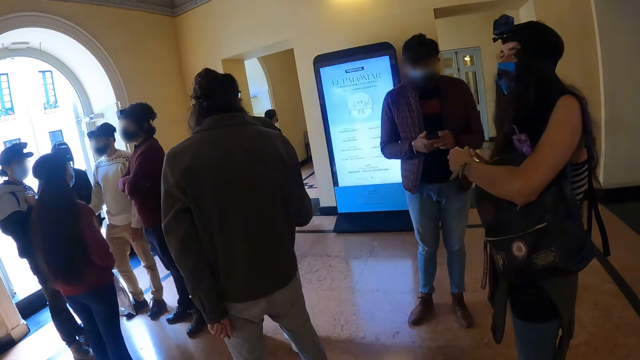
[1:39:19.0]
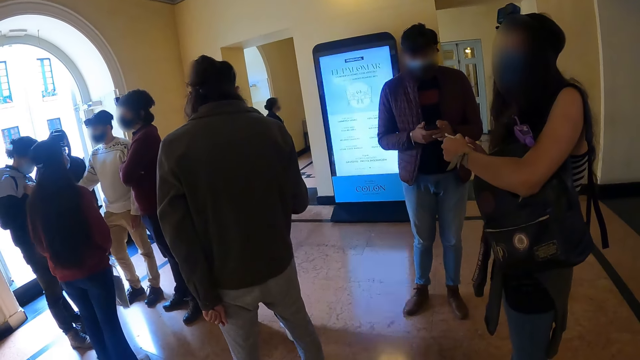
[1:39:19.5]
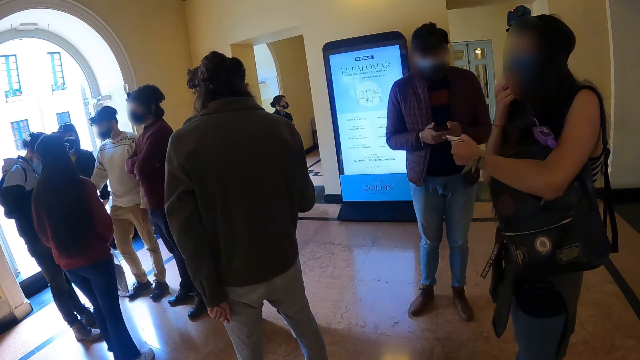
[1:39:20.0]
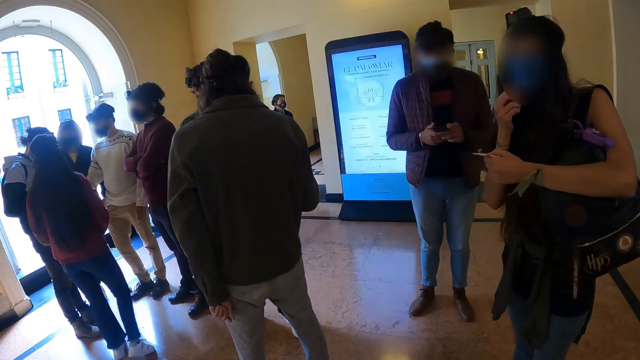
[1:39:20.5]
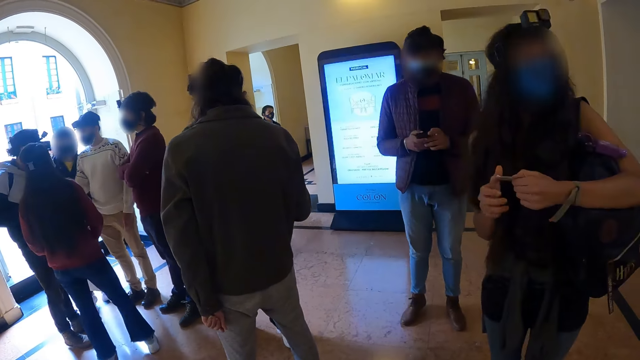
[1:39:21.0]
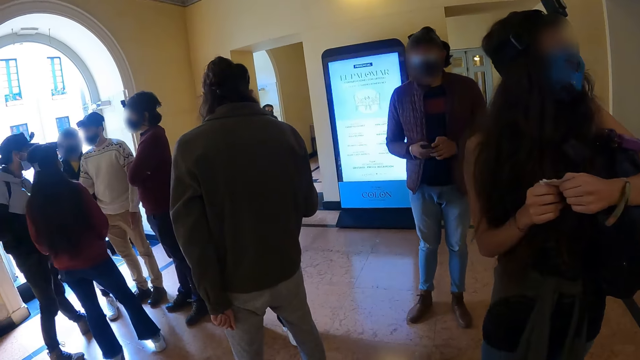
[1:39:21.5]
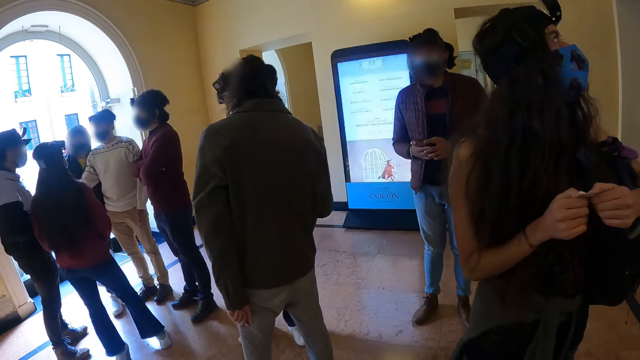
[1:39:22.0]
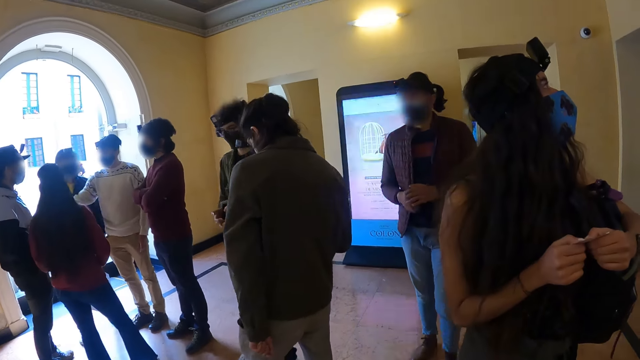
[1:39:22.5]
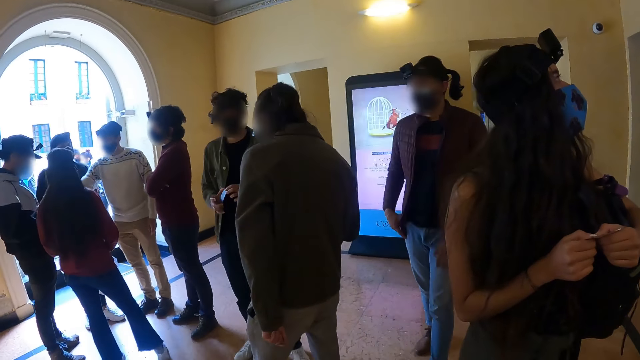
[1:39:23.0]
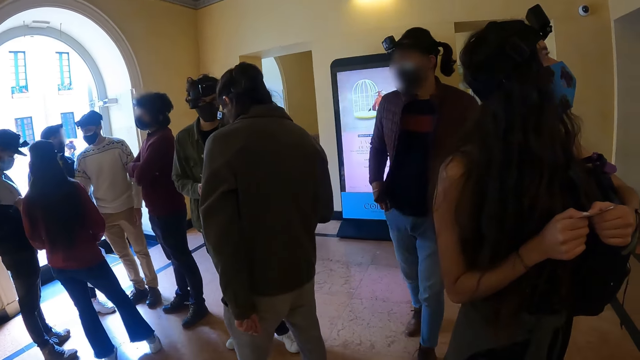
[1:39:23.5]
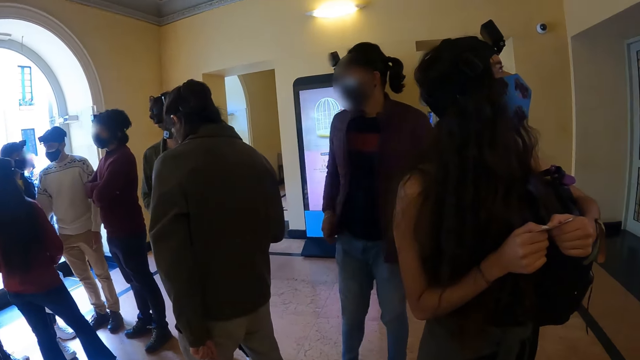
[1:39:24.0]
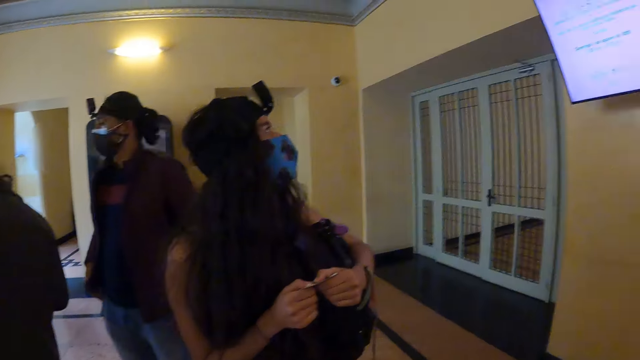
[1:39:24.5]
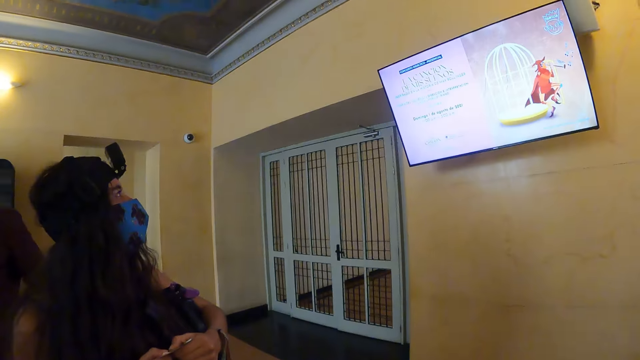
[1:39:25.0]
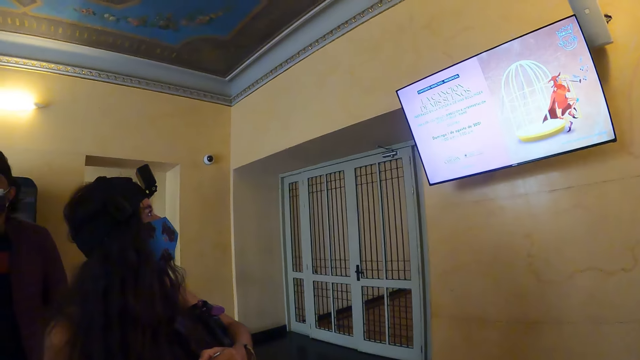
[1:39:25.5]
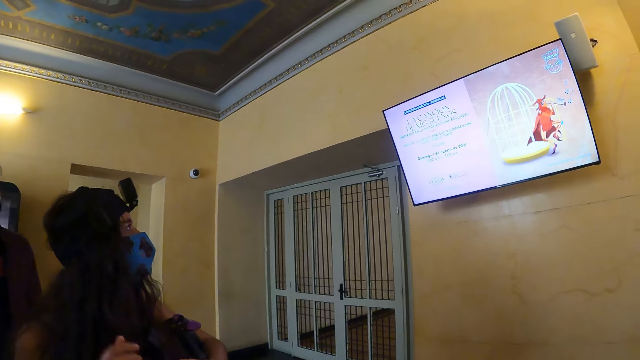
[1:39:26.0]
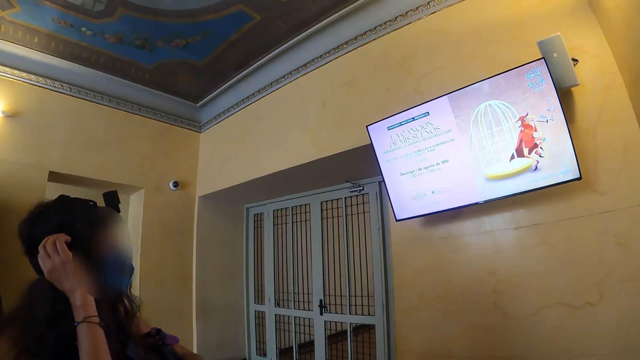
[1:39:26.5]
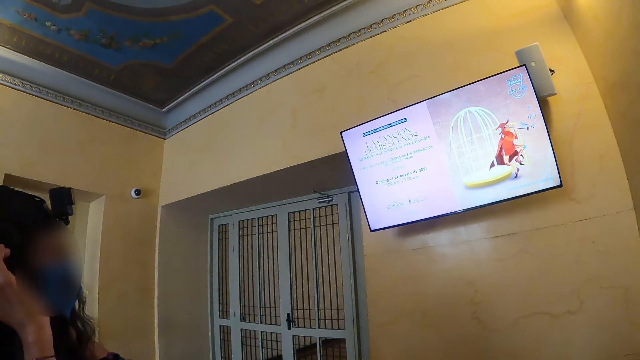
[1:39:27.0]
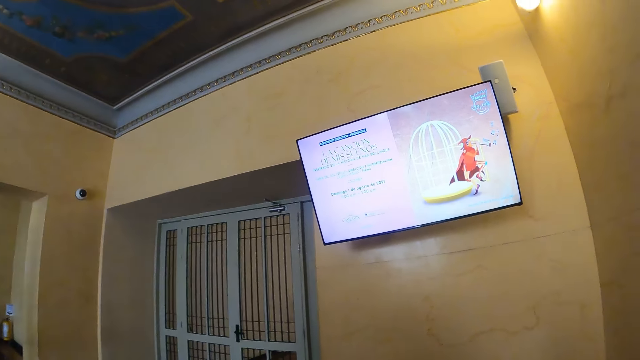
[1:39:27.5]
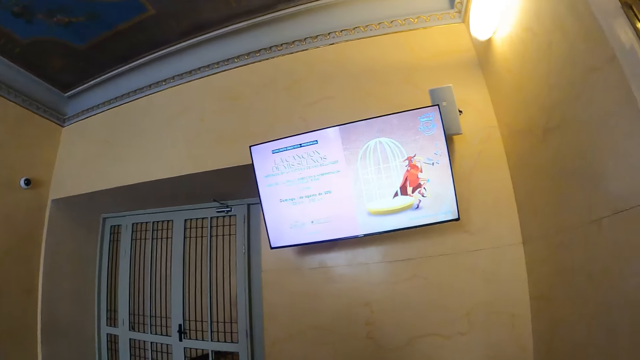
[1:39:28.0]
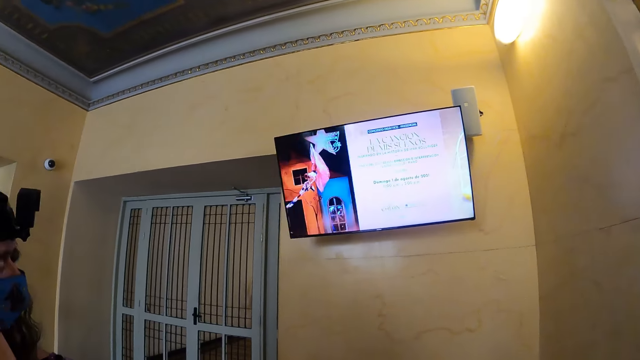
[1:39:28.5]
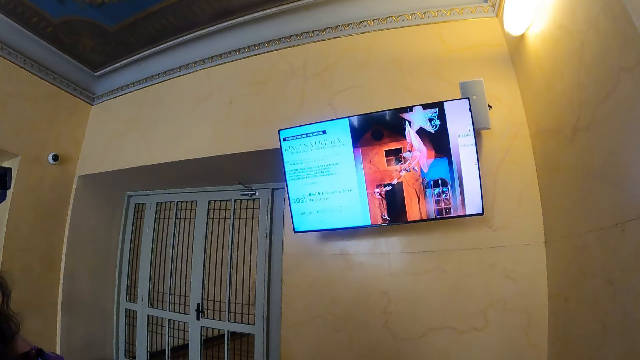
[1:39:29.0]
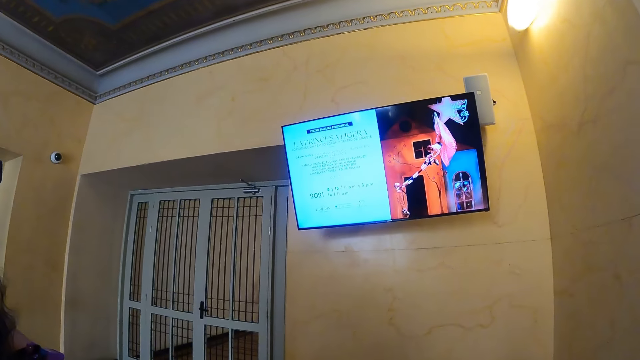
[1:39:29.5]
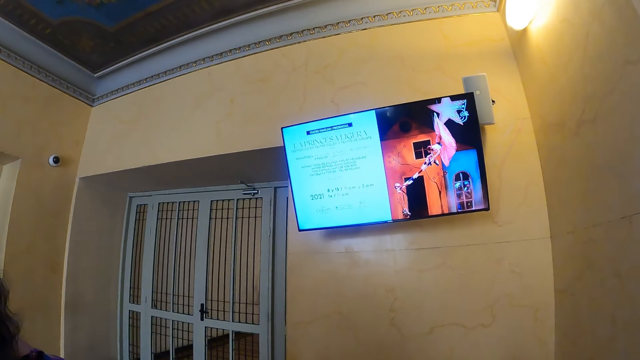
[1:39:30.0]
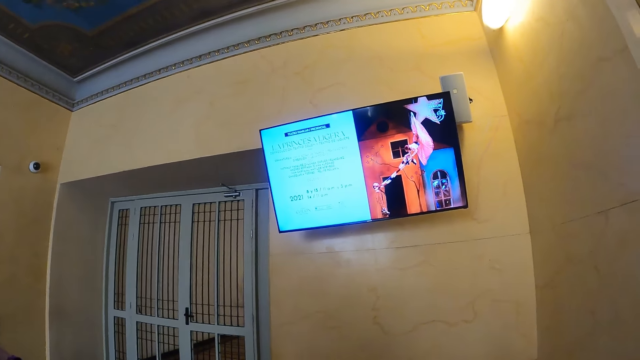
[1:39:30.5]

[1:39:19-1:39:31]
The camera wearer looks at the television.

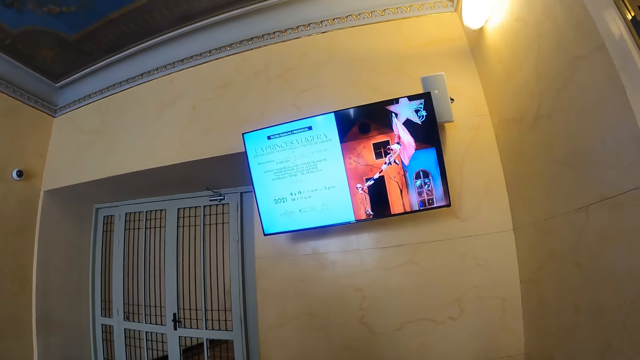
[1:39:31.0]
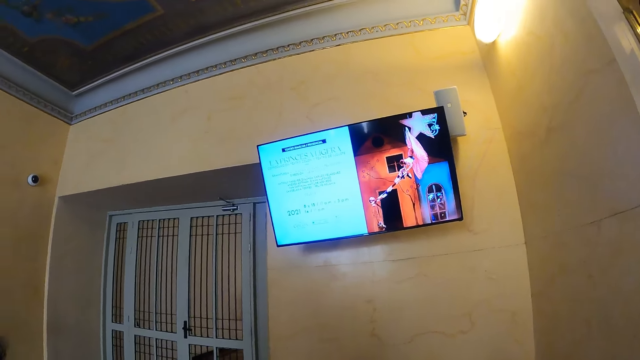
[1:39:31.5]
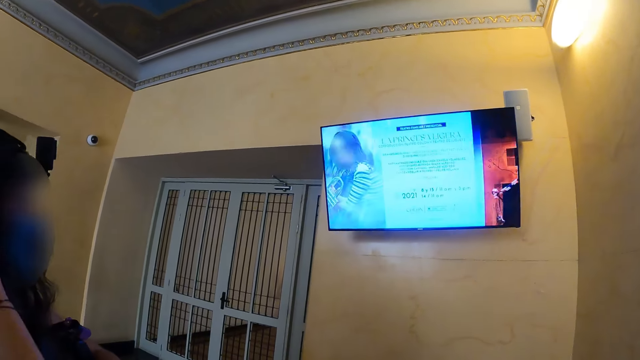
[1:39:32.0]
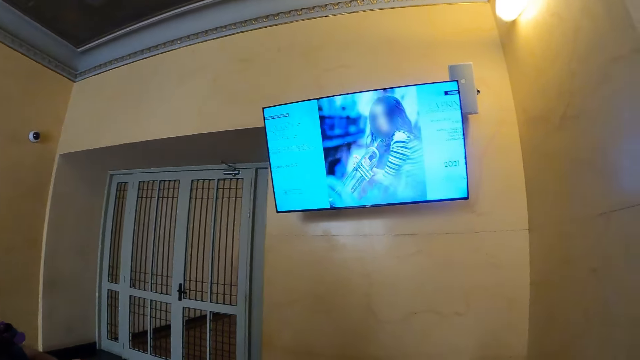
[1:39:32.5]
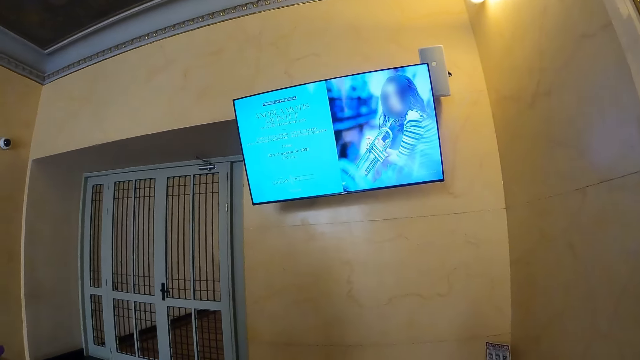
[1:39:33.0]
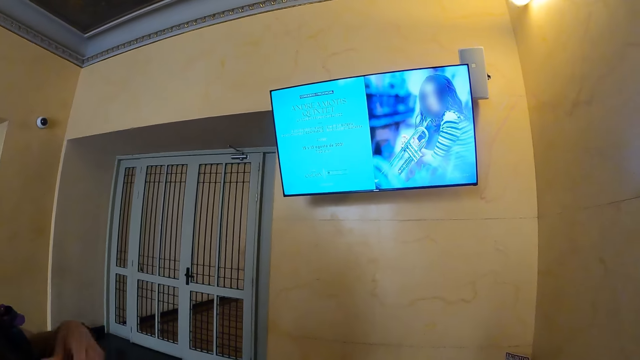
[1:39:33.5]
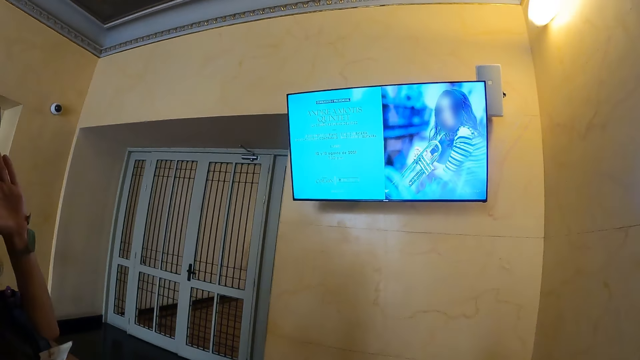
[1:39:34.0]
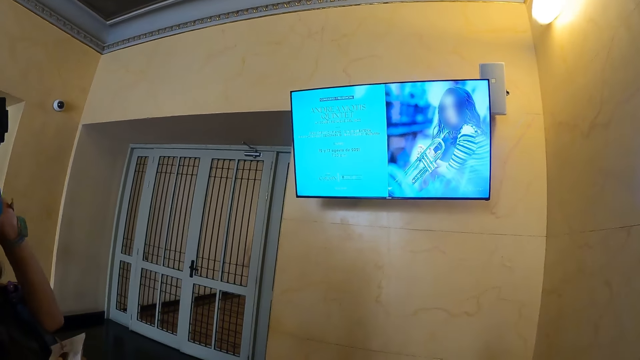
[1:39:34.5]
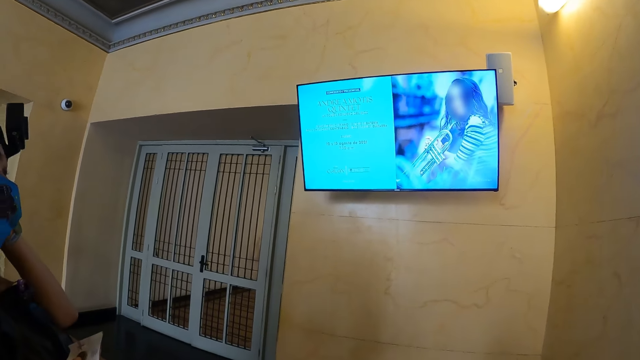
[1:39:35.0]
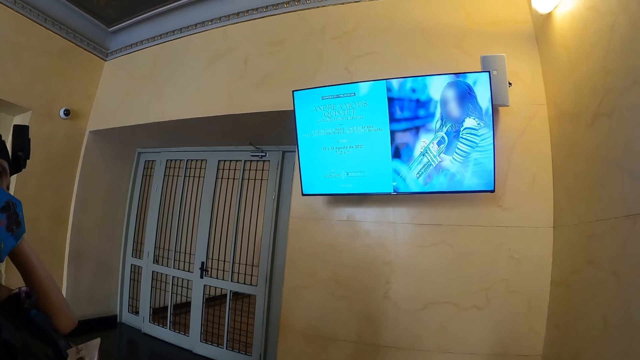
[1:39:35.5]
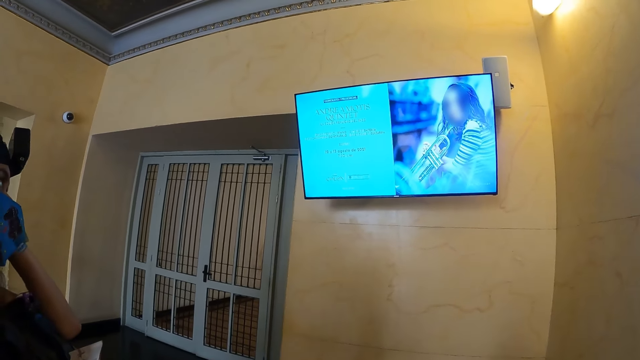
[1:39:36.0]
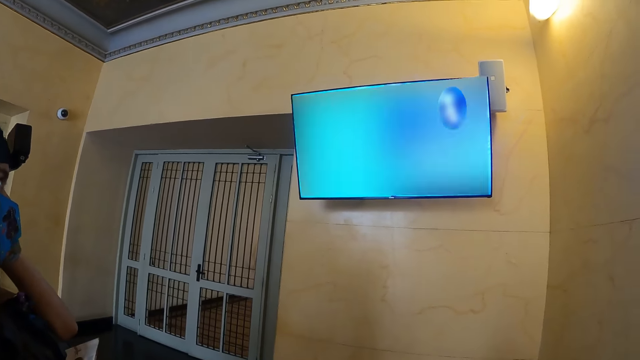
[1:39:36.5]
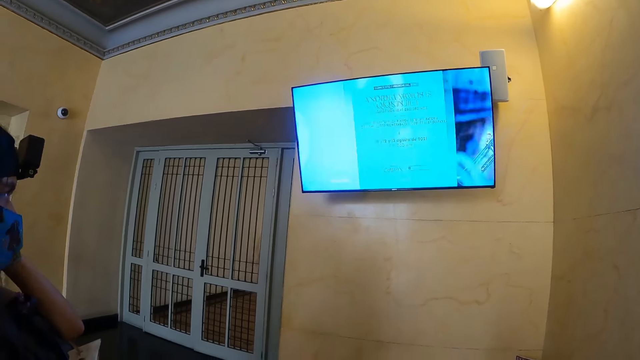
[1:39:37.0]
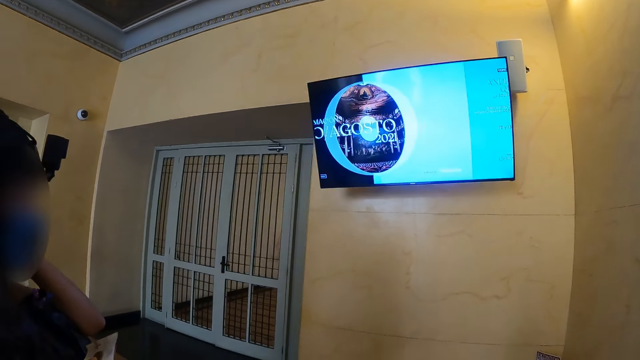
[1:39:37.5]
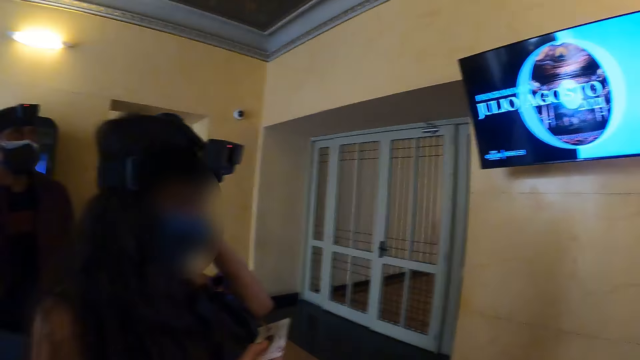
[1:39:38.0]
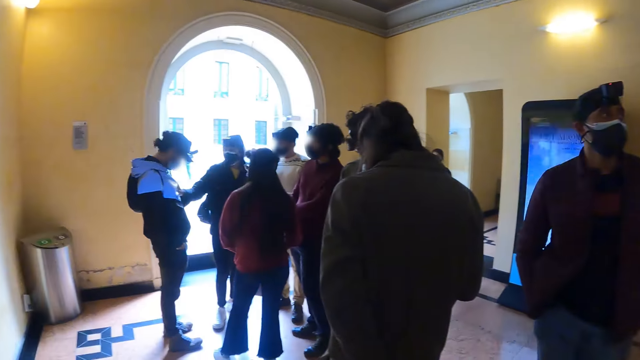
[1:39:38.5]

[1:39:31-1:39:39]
The camera wearer looks around.
